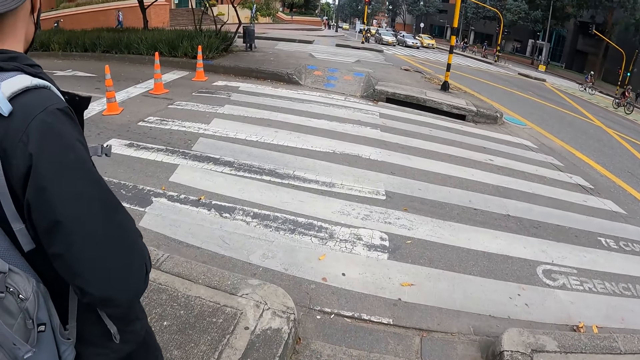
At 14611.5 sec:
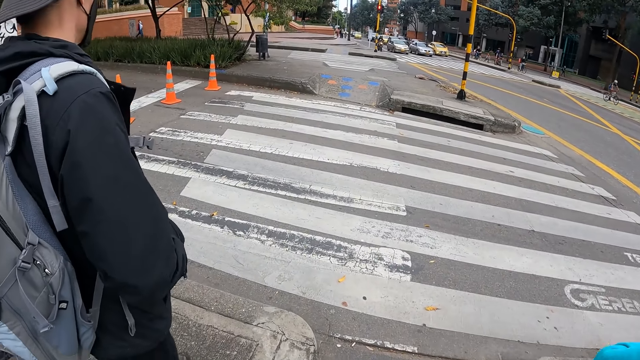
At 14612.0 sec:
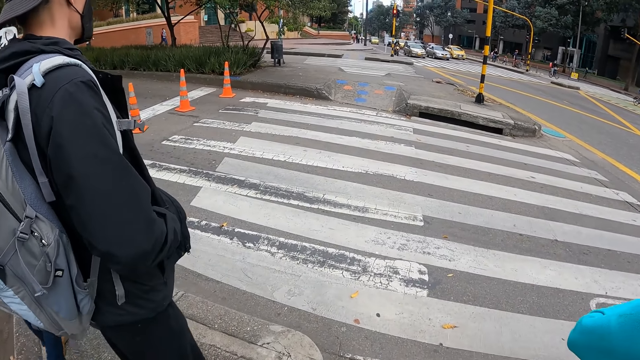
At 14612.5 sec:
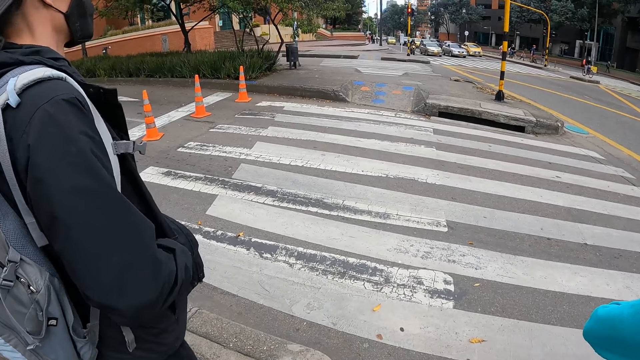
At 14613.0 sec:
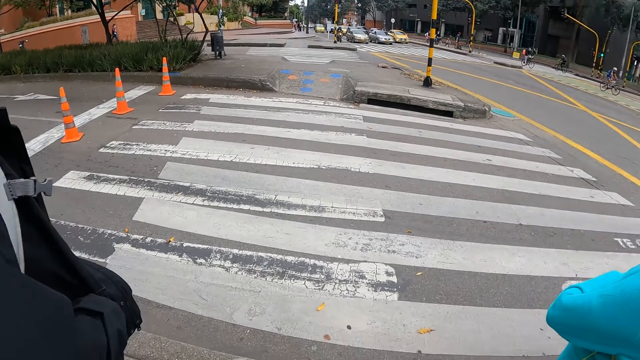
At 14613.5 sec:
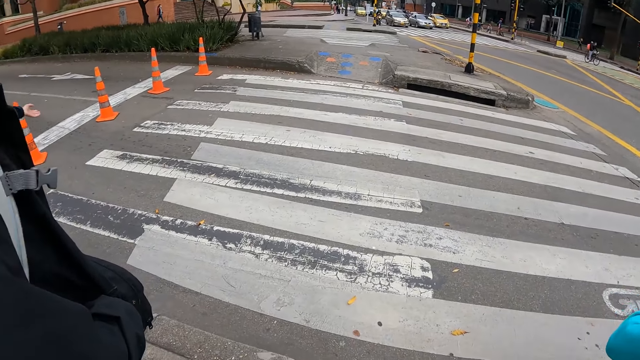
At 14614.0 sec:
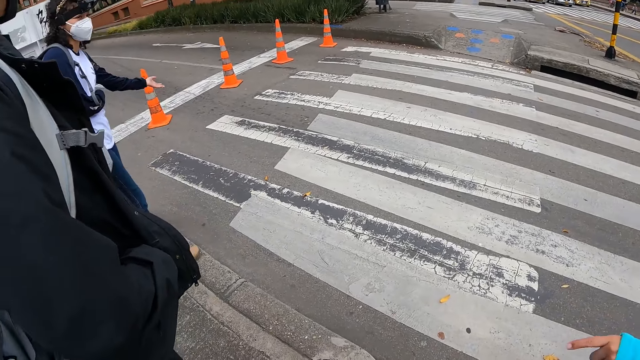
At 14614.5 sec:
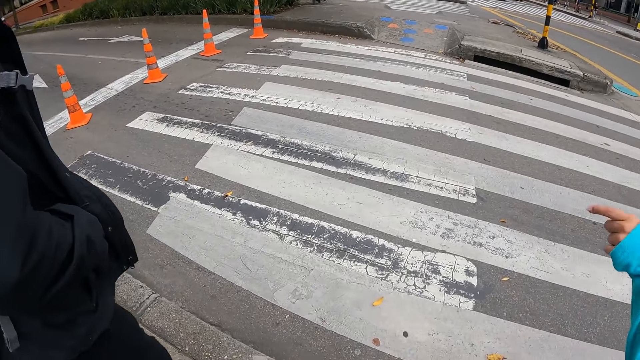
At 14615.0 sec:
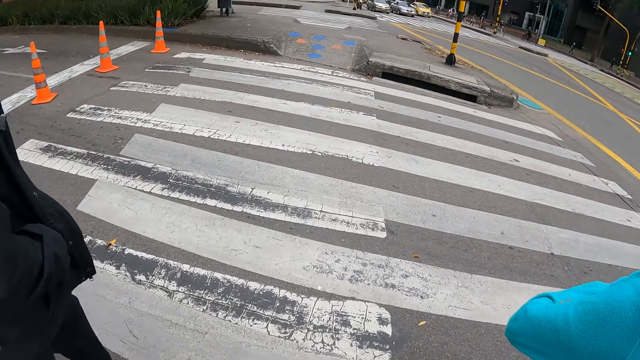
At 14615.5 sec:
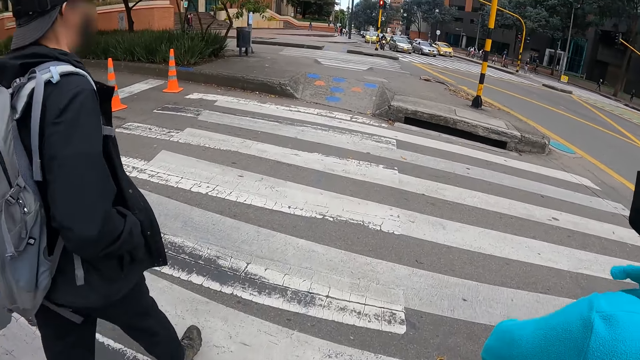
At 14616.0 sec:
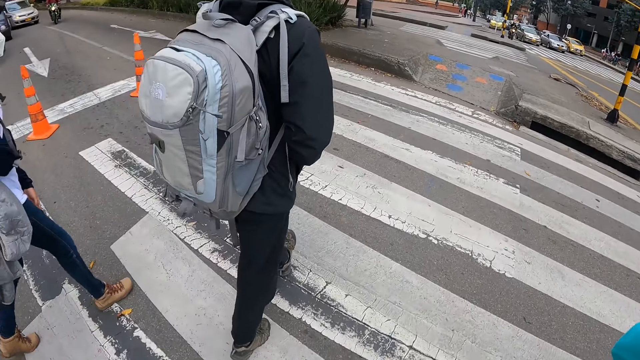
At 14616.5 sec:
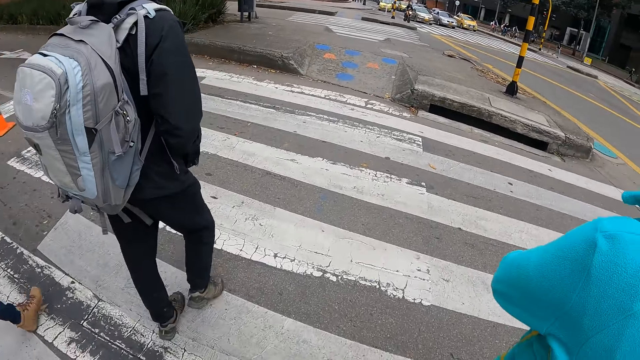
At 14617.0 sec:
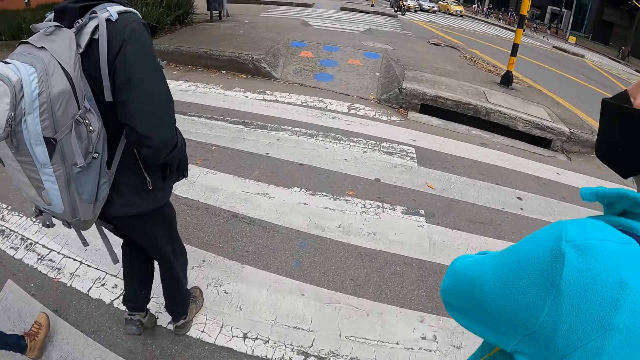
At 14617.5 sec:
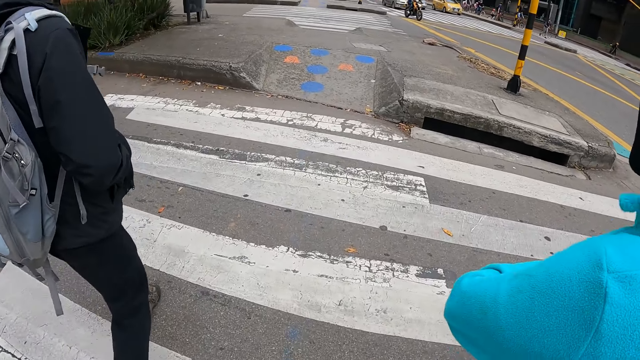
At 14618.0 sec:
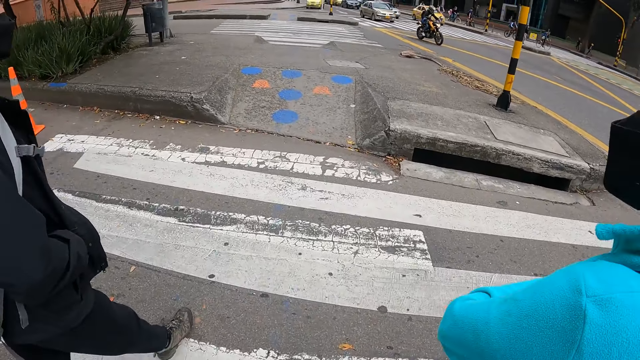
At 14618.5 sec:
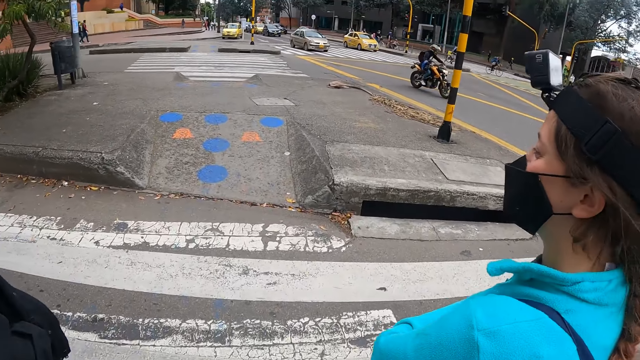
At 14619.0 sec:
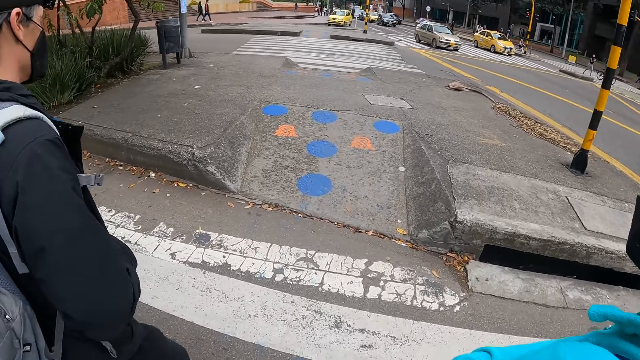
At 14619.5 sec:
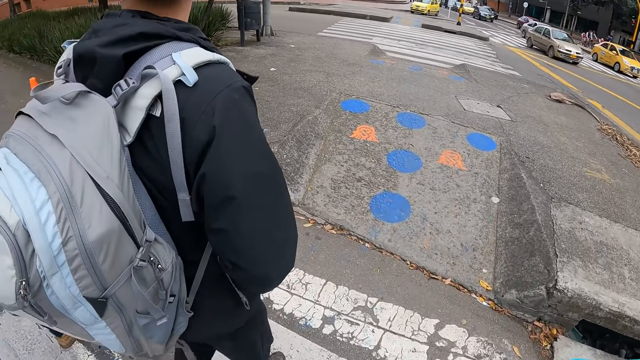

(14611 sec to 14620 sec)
The camera wearer walks around.

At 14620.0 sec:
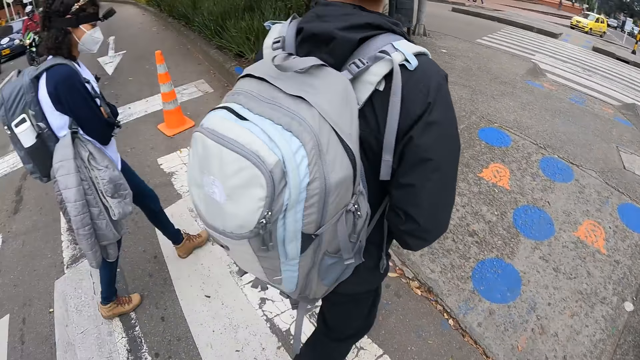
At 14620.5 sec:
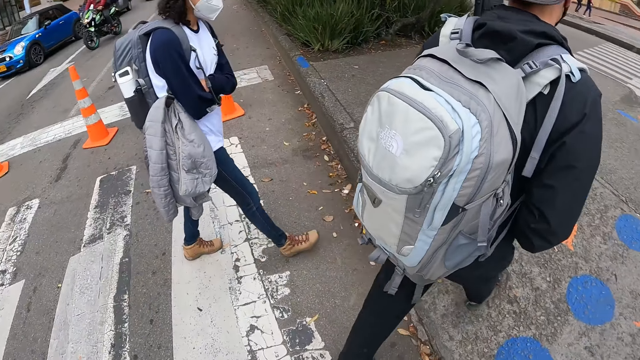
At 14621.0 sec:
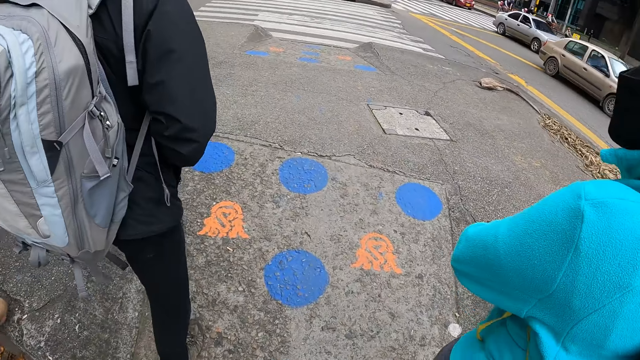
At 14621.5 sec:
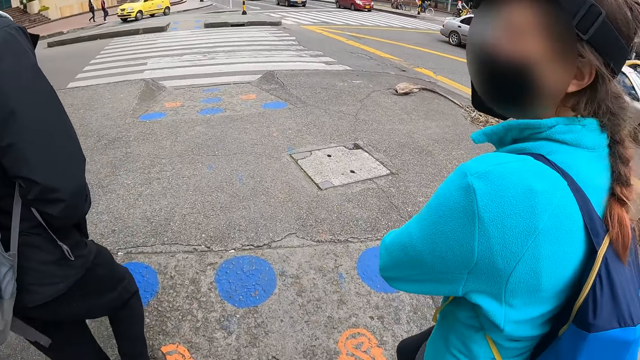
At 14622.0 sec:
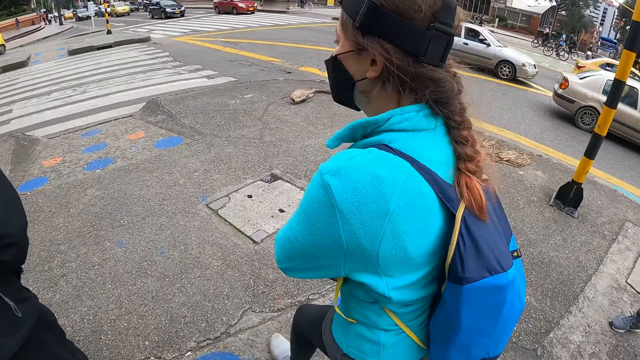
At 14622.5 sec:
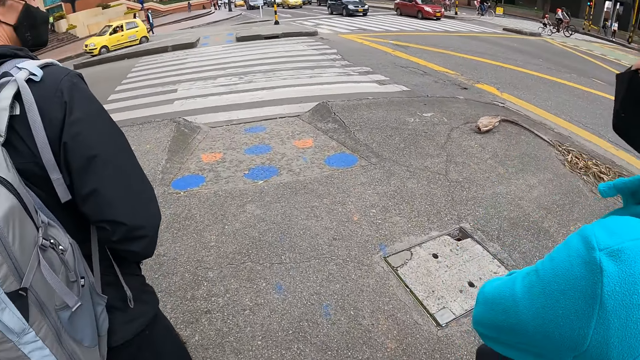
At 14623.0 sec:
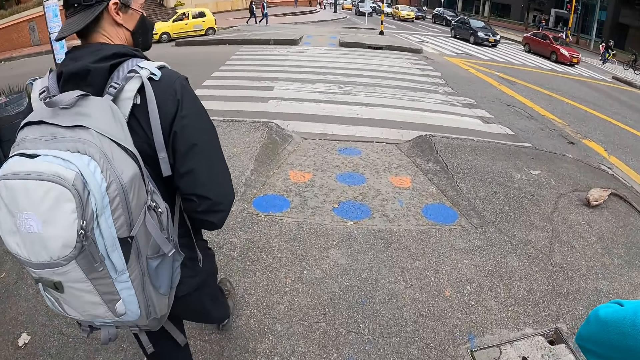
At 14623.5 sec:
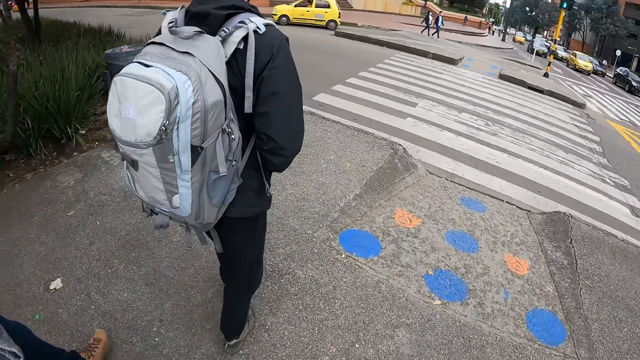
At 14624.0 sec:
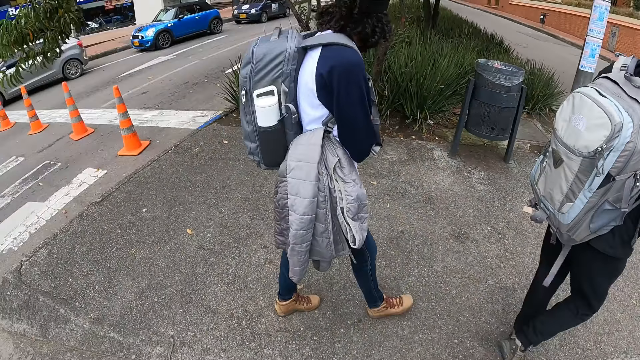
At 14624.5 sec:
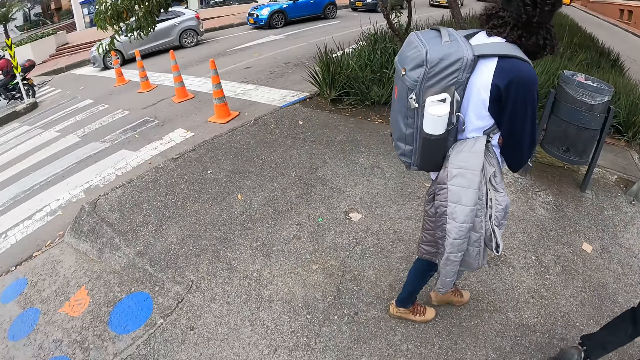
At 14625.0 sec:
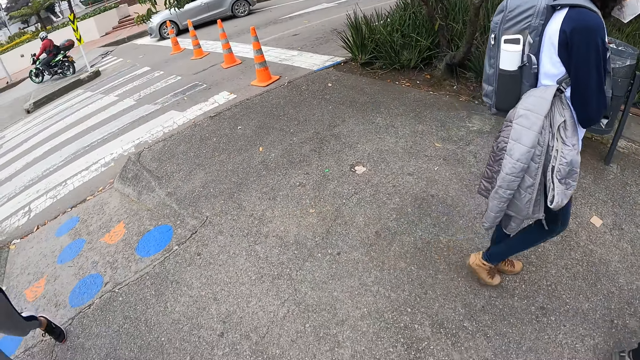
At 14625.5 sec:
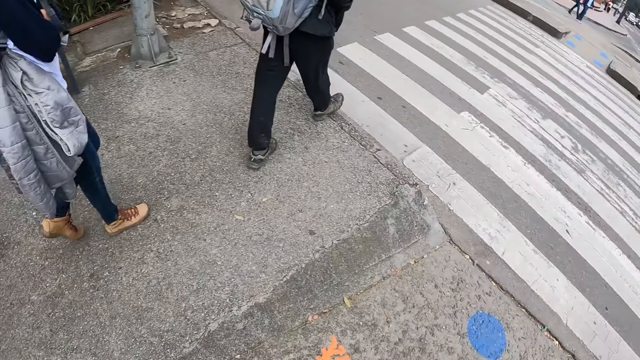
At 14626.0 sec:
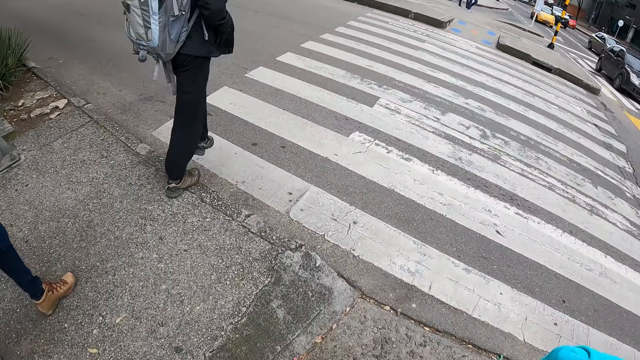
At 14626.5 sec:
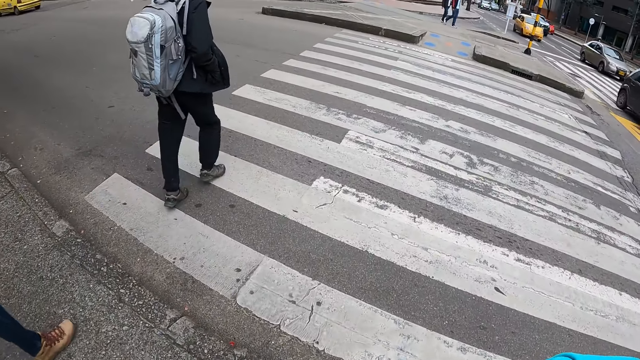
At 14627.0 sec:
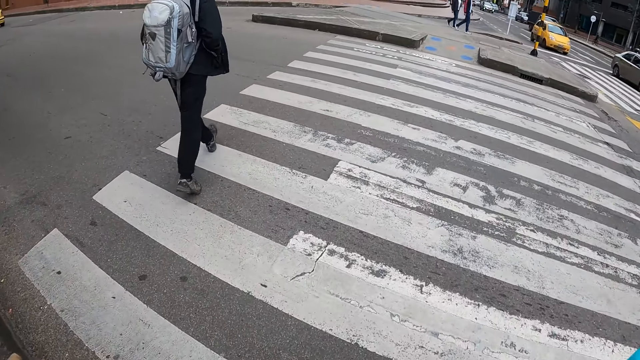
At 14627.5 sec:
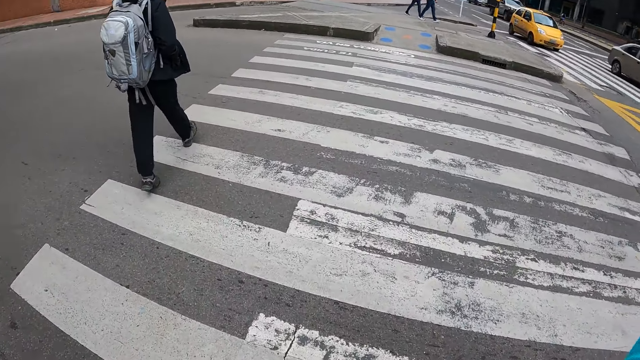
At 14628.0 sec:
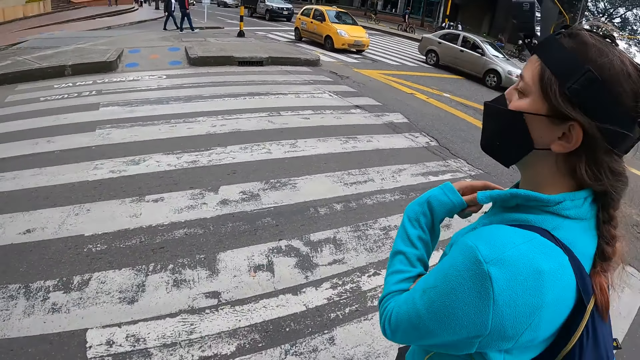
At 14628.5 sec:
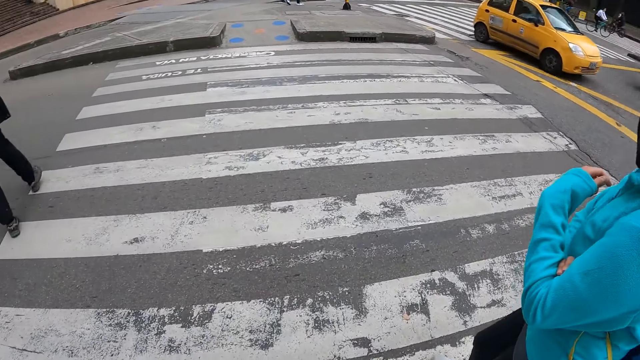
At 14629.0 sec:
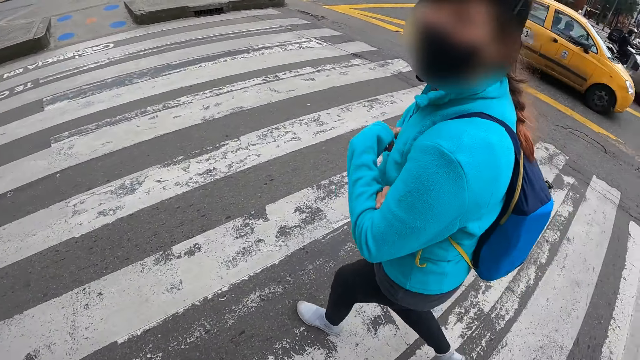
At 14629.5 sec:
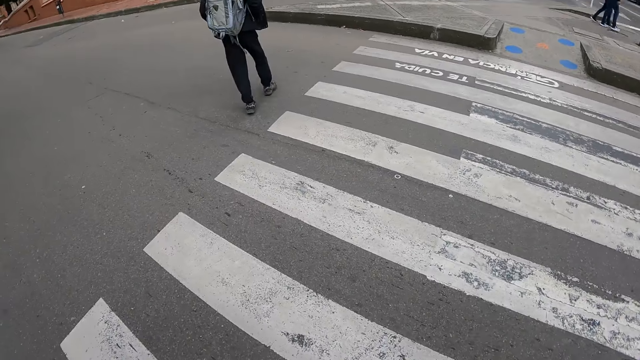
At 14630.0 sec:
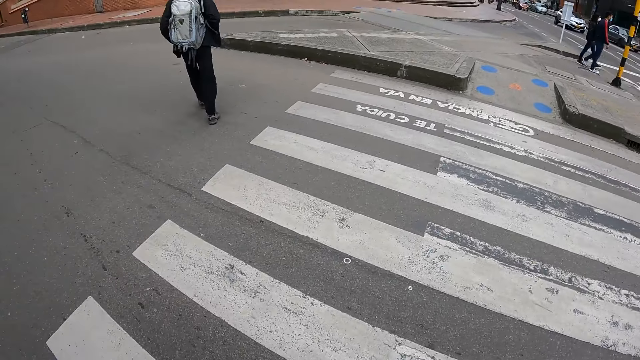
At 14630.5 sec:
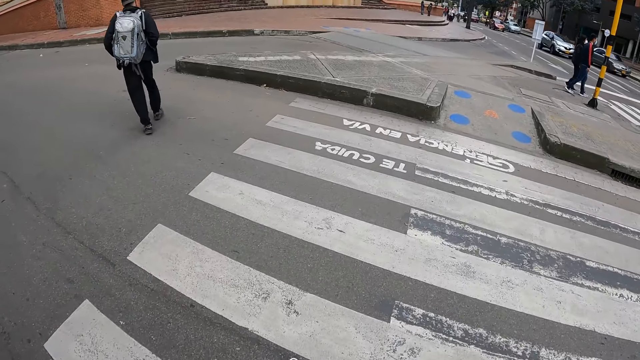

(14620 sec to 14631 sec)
The camera wearer talks to a person. They walk around. They talk to the person. They walk around.
